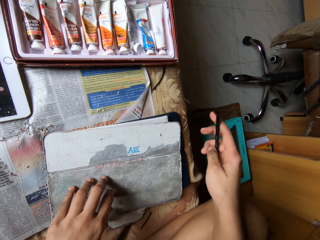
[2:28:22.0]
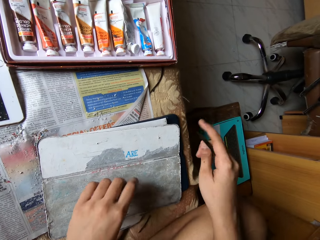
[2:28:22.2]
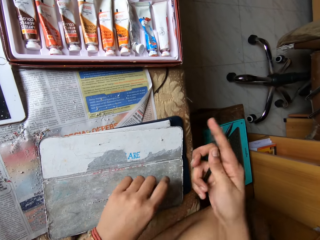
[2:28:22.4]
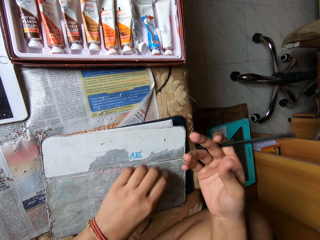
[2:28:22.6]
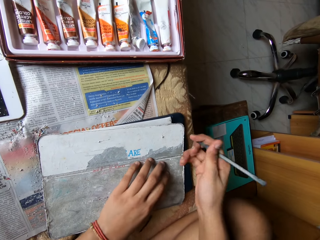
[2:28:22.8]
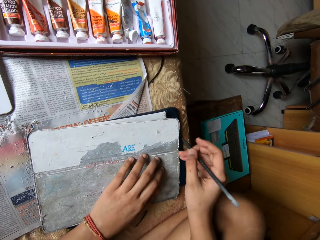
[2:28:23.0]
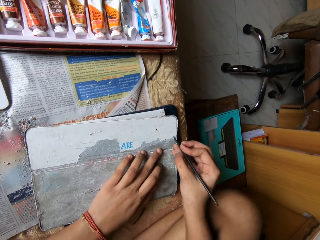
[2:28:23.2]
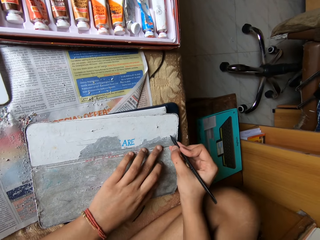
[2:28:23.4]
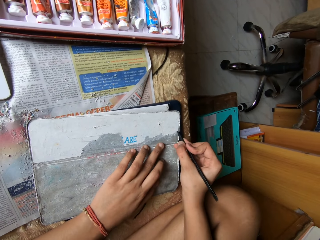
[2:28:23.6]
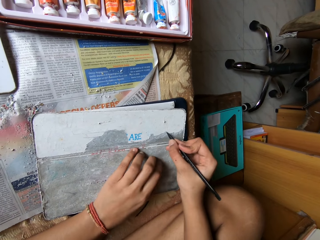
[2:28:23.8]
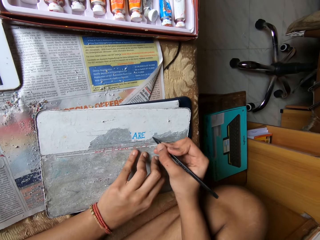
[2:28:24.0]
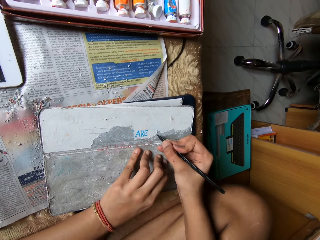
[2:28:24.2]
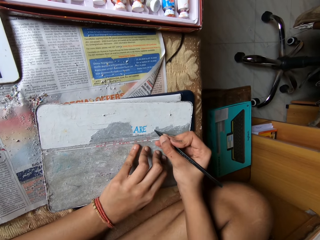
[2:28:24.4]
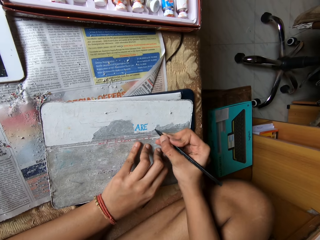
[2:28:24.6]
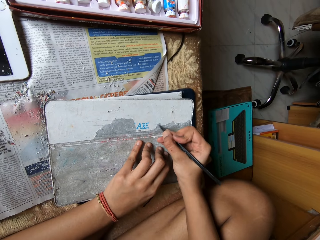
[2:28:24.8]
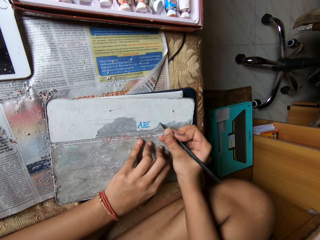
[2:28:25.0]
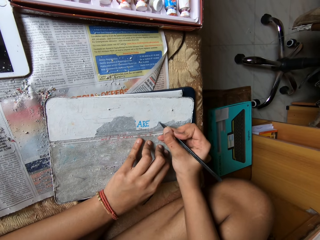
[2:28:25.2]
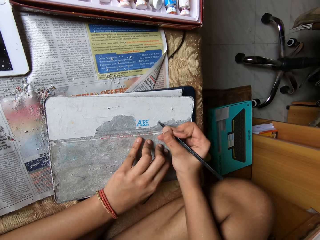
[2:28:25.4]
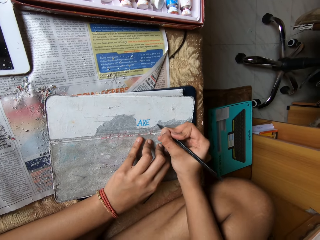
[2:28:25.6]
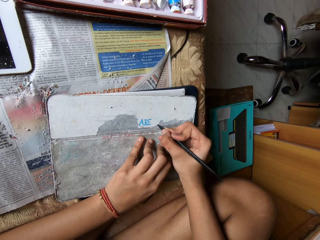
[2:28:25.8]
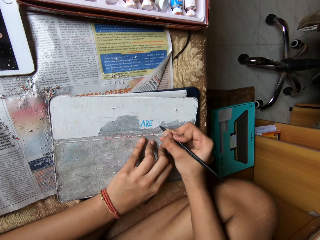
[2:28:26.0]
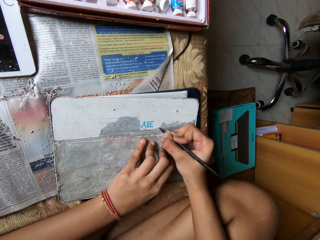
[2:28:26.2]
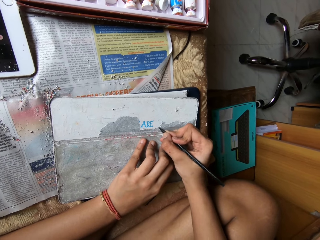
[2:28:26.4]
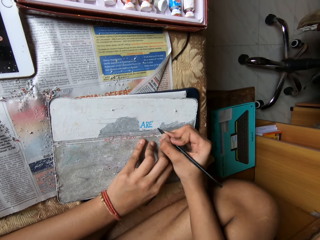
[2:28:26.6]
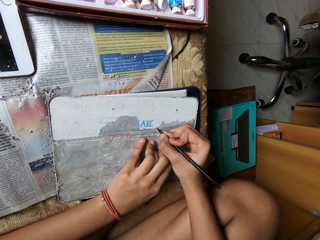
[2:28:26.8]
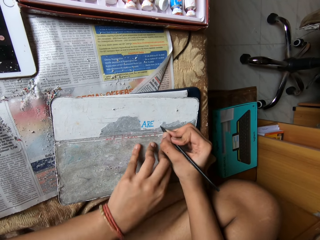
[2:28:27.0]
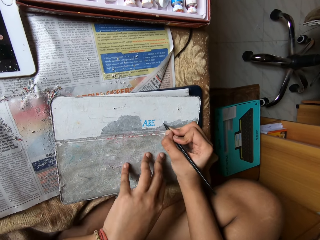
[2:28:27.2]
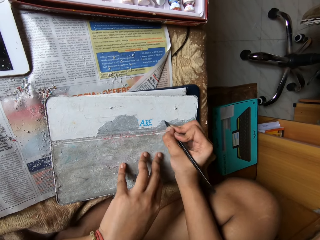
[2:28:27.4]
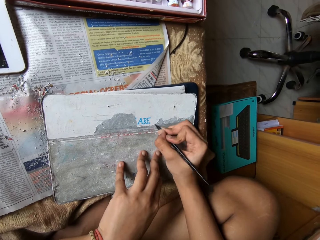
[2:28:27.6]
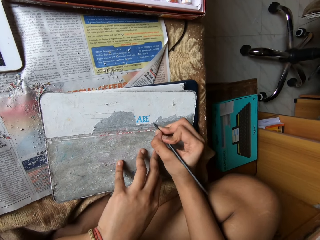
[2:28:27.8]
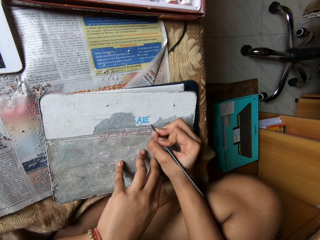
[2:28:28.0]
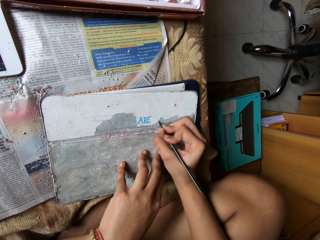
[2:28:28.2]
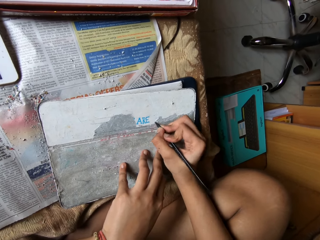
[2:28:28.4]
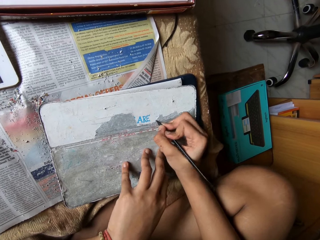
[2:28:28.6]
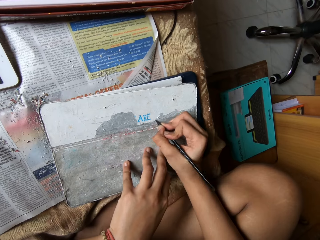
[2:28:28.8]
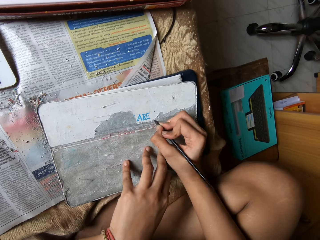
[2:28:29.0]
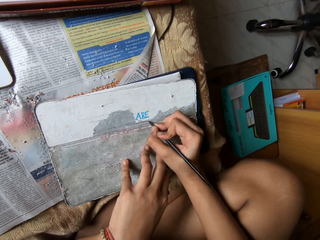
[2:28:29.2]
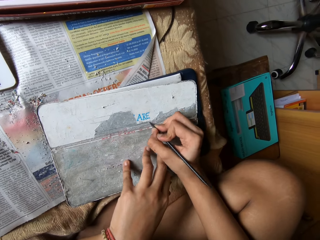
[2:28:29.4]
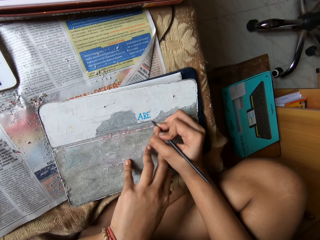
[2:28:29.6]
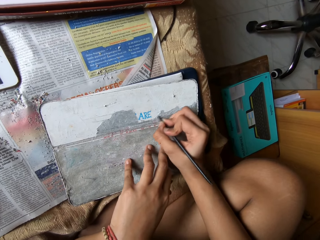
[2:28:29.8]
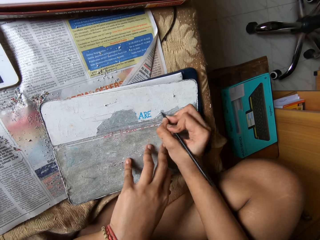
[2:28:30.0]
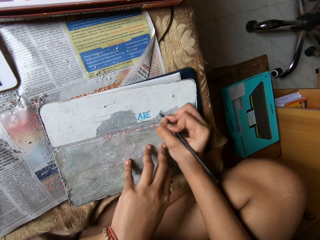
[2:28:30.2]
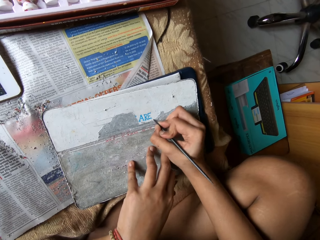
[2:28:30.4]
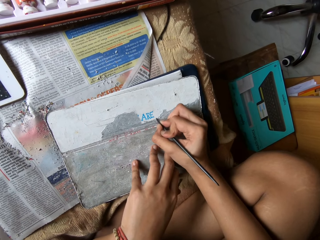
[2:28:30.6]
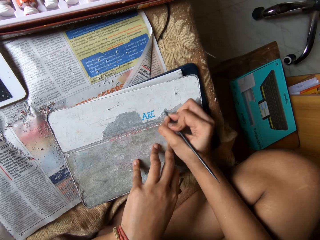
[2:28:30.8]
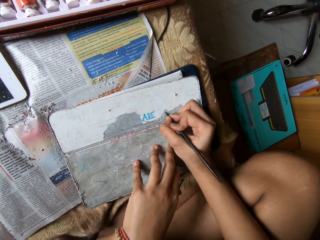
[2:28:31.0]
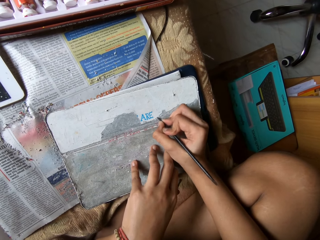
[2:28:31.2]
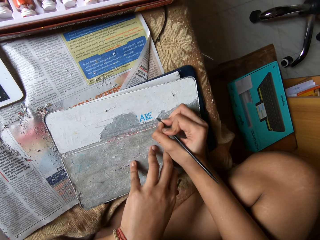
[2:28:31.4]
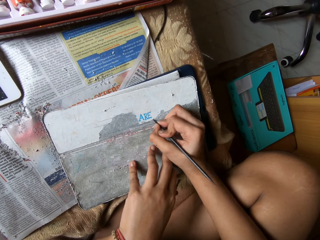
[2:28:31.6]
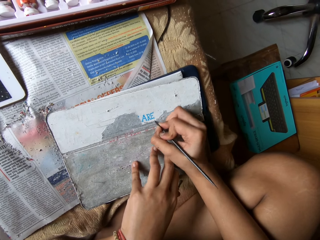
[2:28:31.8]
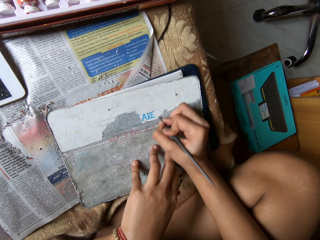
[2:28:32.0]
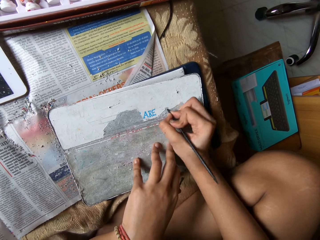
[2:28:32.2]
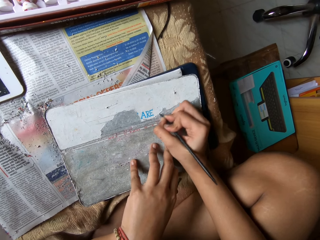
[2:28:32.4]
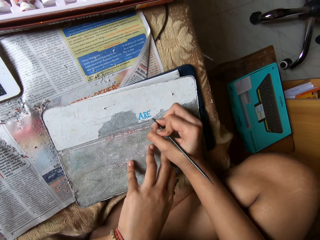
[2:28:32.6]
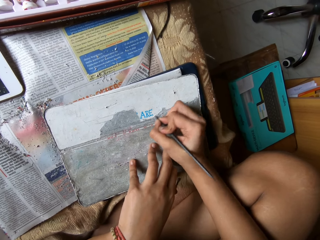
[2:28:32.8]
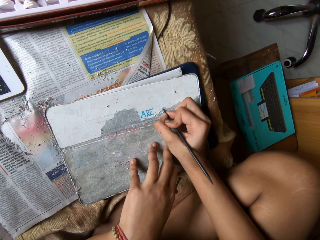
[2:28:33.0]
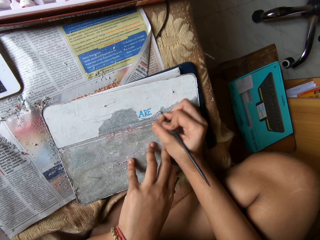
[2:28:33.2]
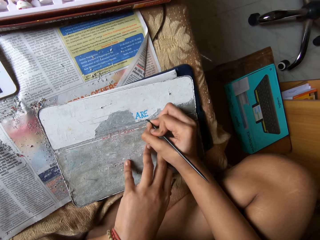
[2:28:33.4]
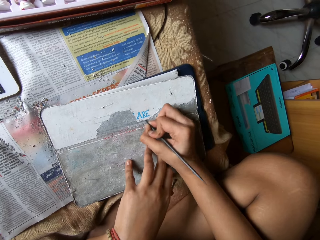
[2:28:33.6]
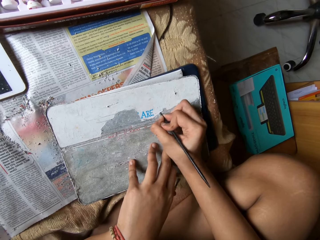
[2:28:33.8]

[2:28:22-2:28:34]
The camera wearer removes paper with a black stick spudger. They remove the paper again.

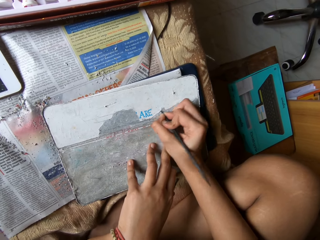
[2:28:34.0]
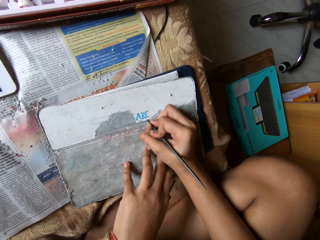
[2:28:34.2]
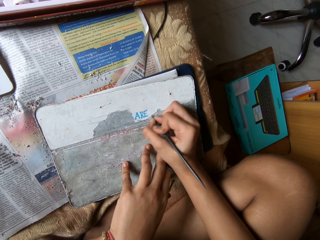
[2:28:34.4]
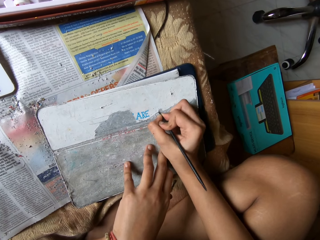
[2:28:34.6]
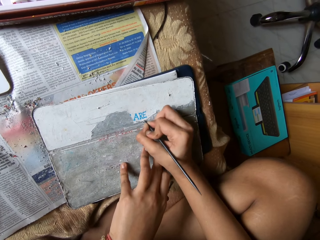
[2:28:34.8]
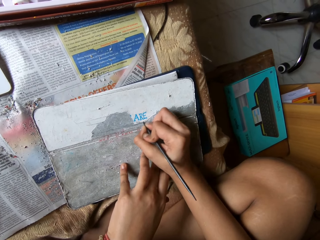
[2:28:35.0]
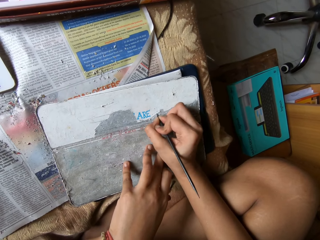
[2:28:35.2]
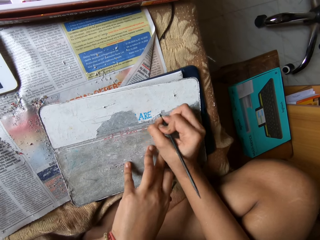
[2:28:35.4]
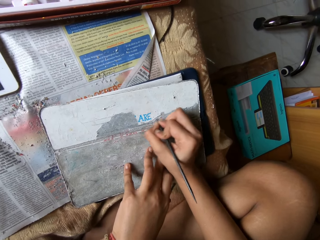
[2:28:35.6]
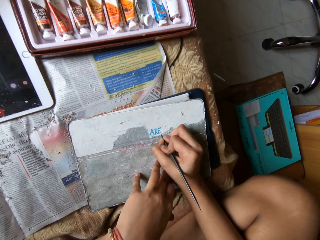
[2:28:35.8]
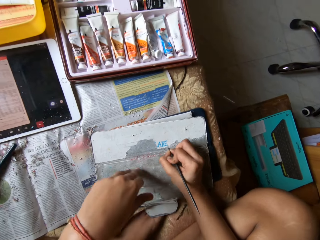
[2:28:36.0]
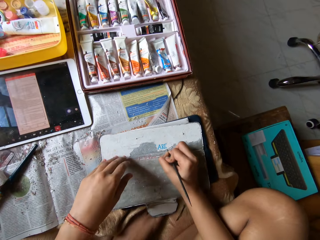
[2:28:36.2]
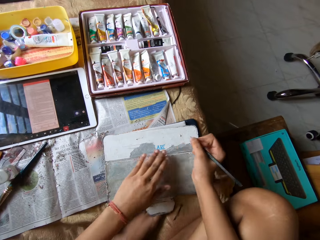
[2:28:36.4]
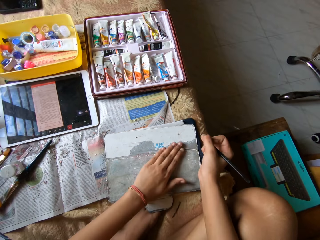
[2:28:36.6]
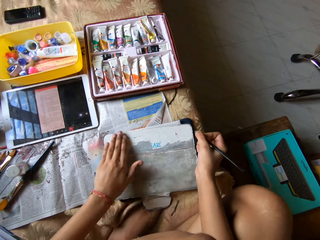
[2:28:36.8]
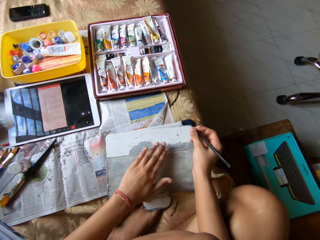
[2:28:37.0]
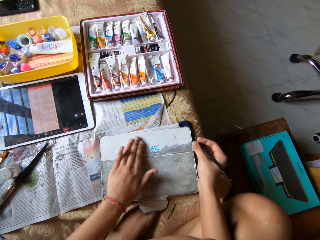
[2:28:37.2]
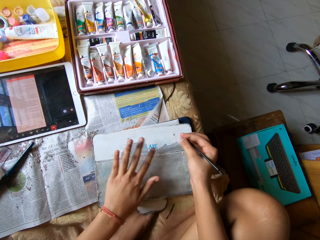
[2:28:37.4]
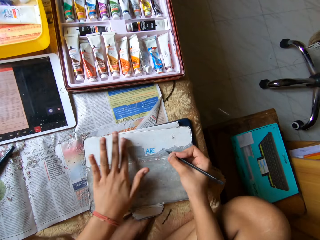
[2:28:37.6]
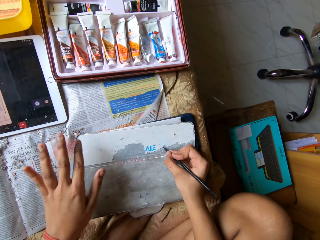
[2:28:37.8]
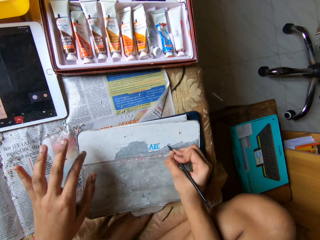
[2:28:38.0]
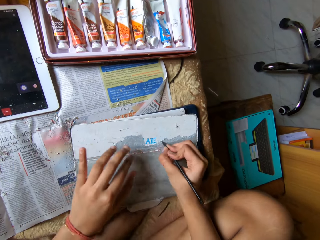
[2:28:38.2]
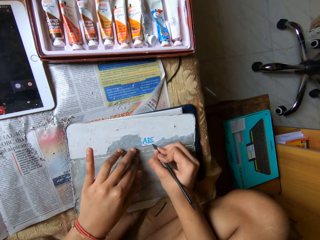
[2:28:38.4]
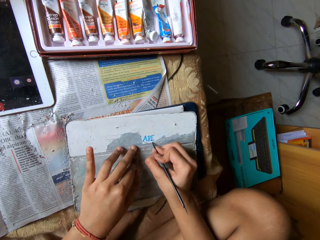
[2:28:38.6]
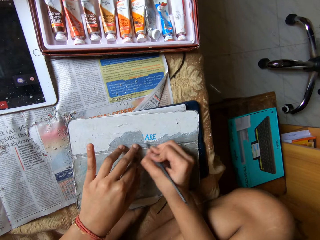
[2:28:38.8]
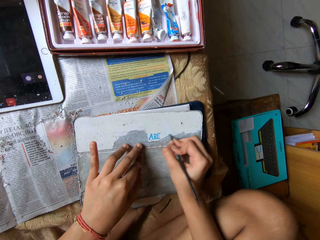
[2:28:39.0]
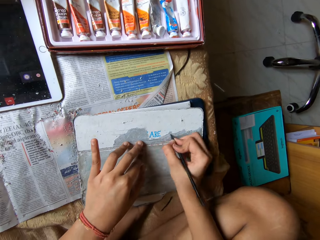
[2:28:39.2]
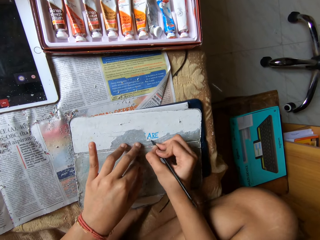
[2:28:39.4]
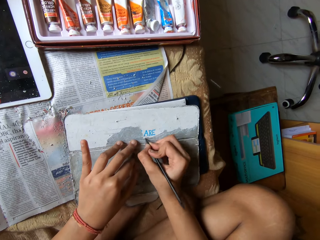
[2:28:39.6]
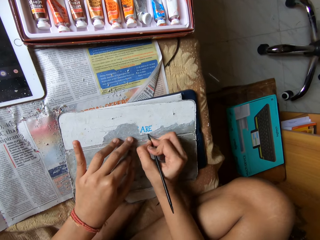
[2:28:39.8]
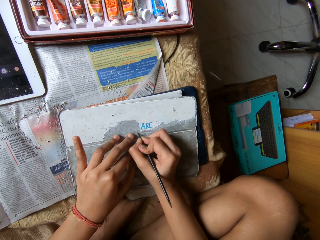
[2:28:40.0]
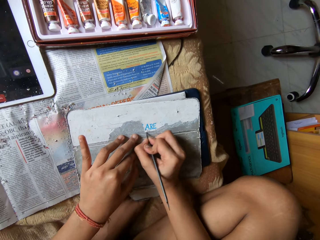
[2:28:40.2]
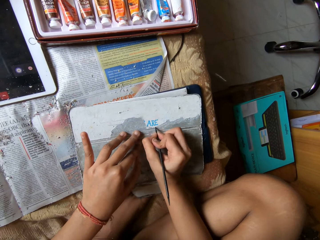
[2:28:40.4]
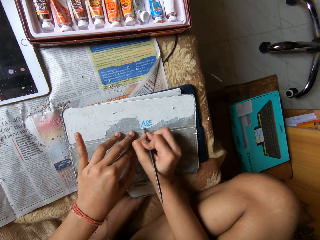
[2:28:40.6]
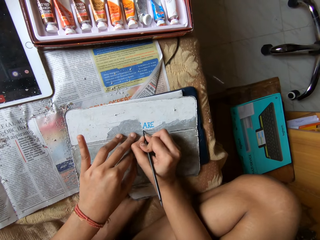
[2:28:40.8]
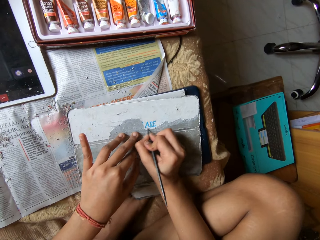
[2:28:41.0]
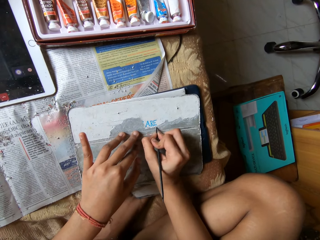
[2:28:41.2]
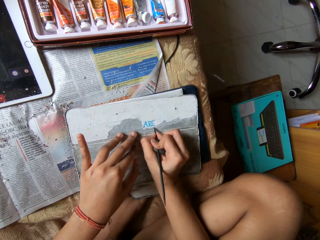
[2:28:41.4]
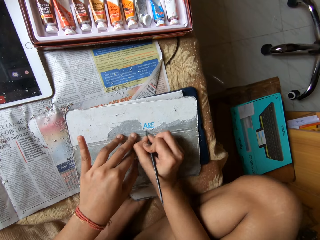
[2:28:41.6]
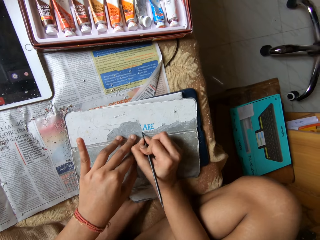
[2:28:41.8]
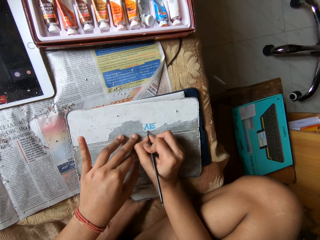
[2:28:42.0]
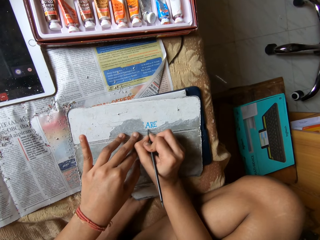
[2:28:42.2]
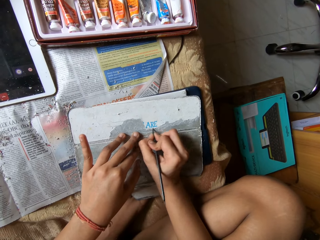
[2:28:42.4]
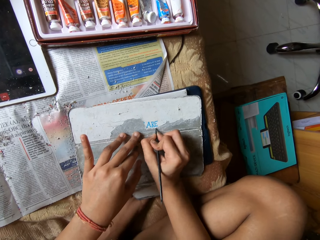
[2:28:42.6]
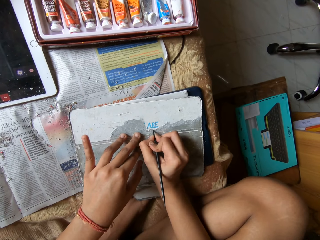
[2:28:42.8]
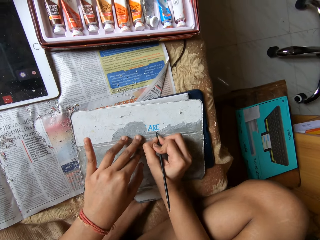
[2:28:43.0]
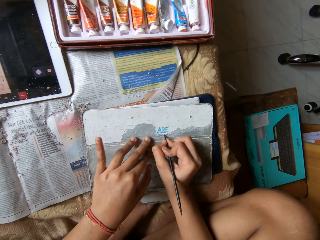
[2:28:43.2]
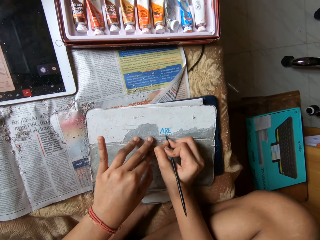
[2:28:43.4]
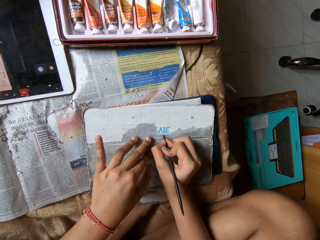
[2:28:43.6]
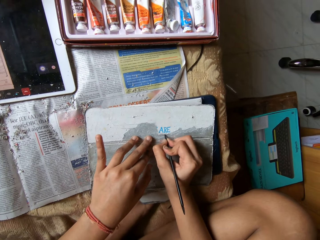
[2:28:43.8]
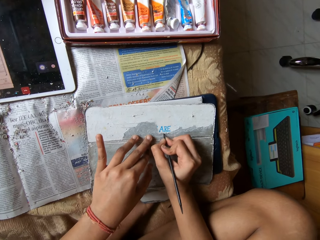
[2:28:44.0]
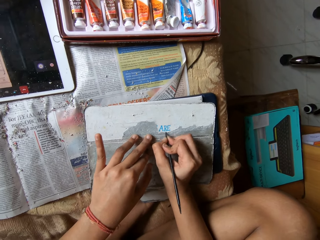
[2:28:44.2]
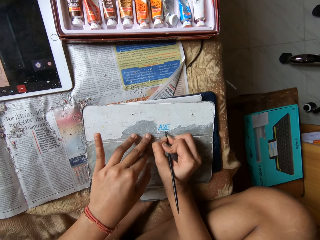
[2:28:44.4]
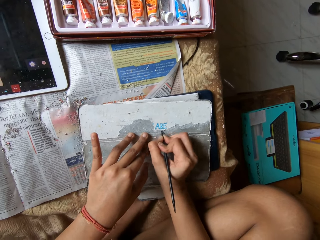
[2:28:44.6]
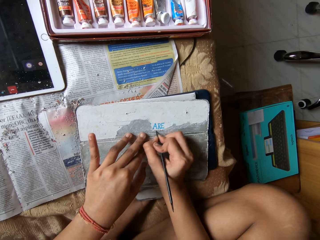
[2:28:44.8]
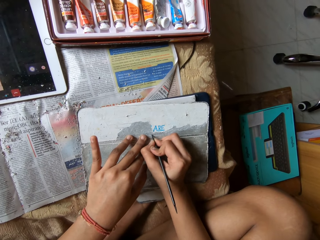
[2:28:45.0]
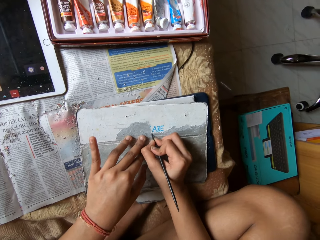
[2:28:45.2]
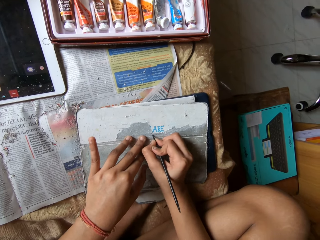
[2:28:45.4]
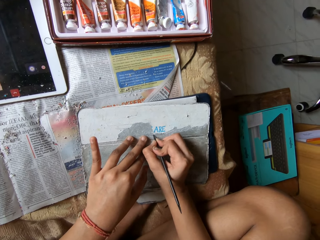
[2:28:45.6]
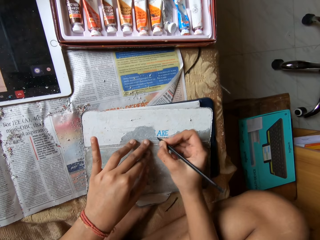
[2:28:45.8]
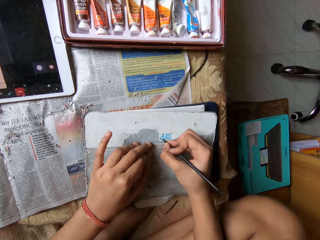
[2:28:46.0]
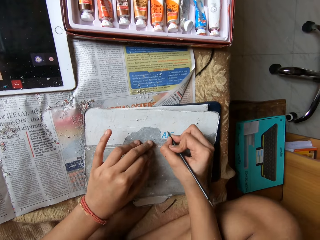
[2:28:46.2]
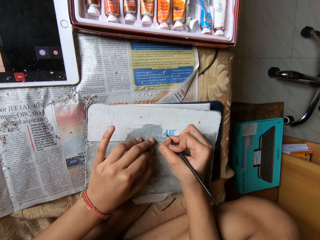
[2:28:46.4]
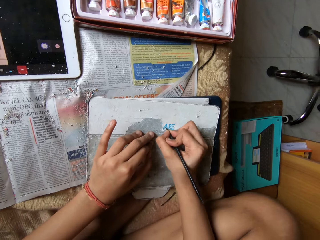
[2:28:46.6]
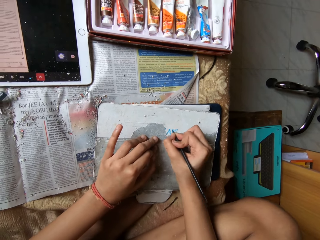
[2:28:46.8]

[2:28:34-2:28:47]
The camera wearer dusts the pouch on the tablet device with her left hand. She peels the pouch on the tablet device with the pen in her right hand. A man speaks in the background.
